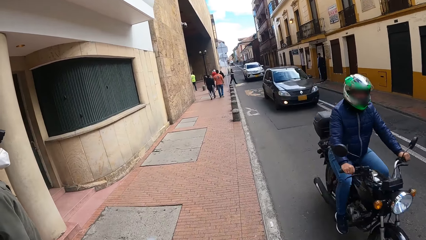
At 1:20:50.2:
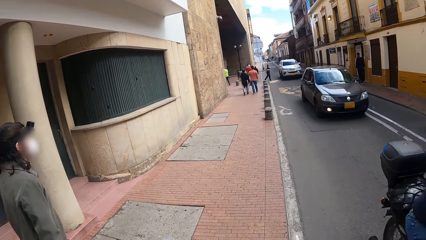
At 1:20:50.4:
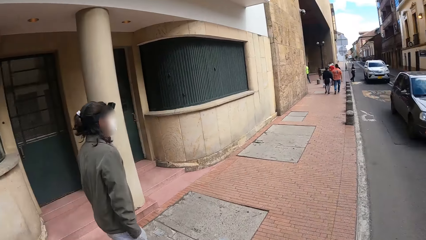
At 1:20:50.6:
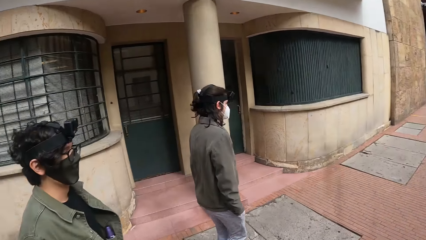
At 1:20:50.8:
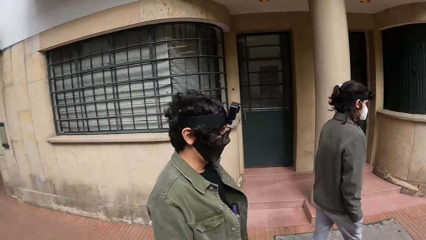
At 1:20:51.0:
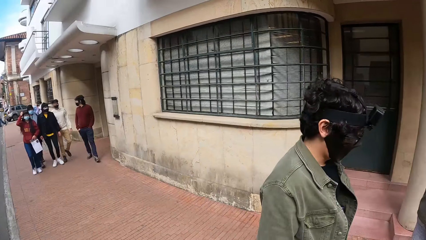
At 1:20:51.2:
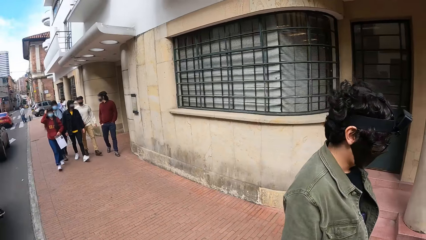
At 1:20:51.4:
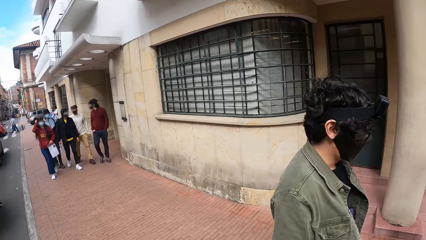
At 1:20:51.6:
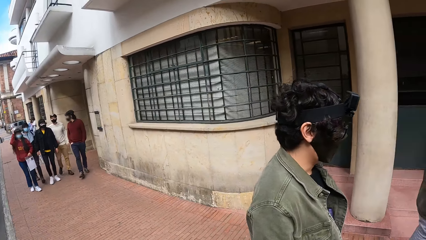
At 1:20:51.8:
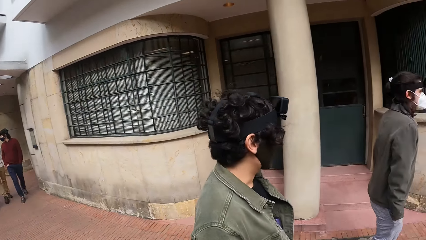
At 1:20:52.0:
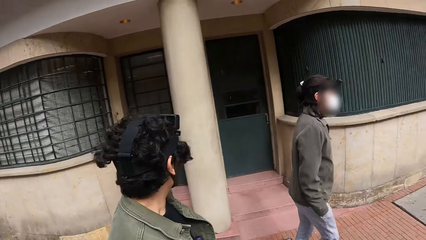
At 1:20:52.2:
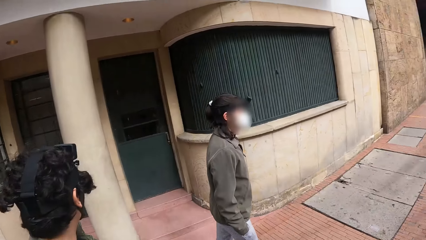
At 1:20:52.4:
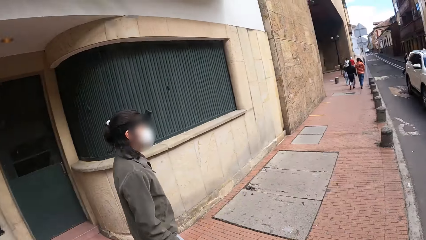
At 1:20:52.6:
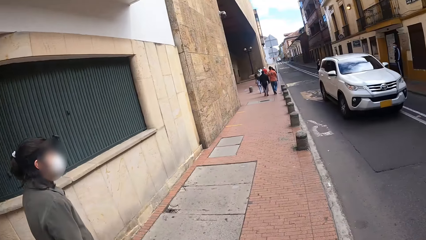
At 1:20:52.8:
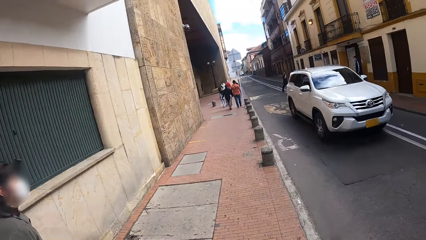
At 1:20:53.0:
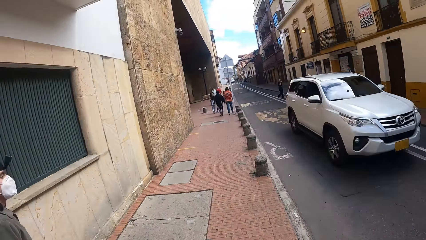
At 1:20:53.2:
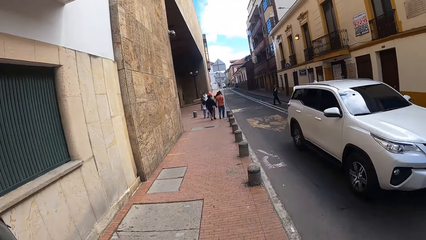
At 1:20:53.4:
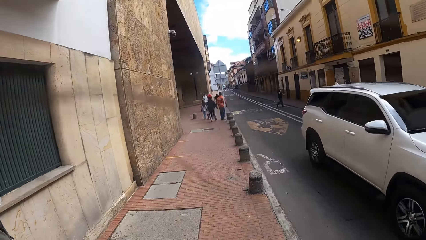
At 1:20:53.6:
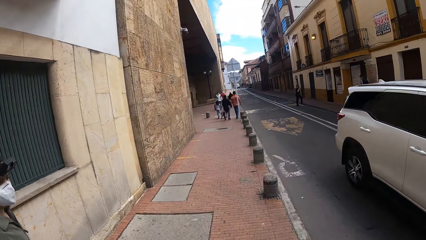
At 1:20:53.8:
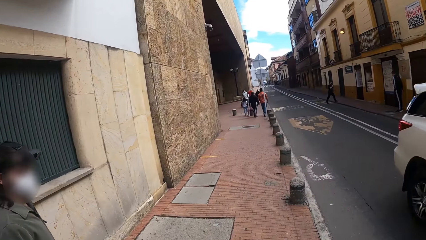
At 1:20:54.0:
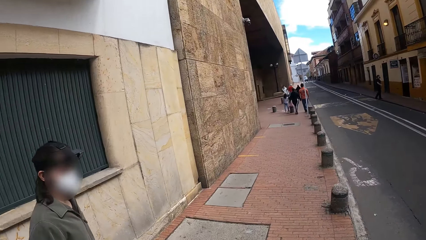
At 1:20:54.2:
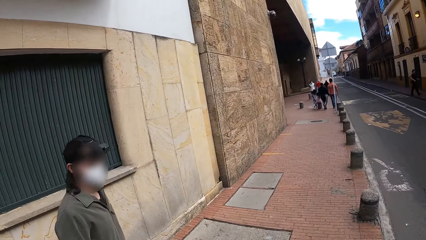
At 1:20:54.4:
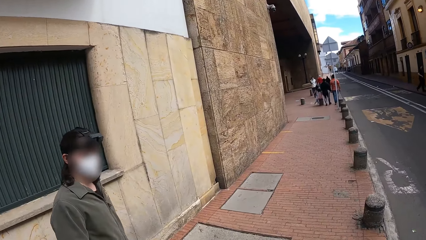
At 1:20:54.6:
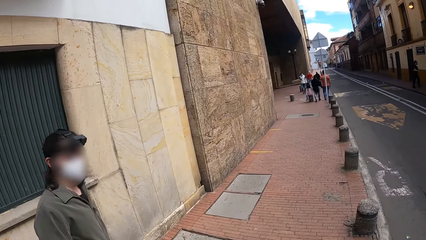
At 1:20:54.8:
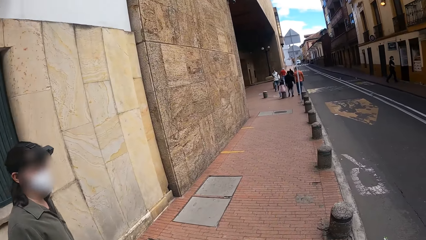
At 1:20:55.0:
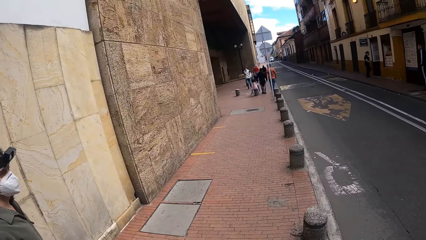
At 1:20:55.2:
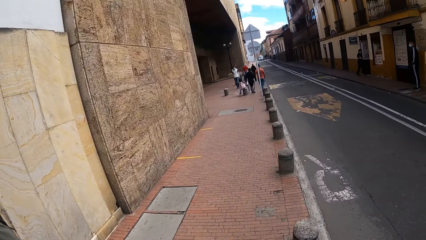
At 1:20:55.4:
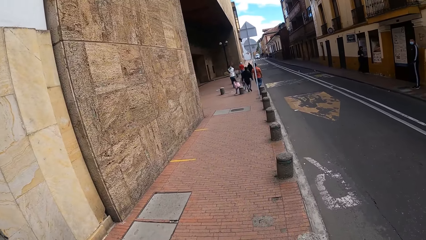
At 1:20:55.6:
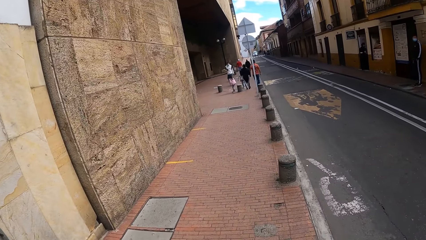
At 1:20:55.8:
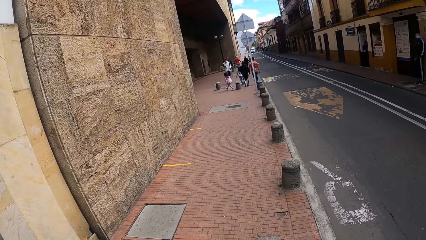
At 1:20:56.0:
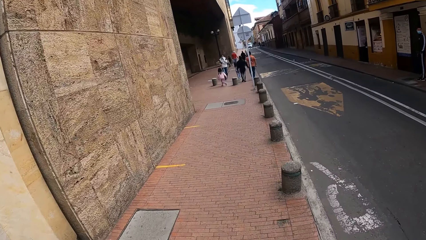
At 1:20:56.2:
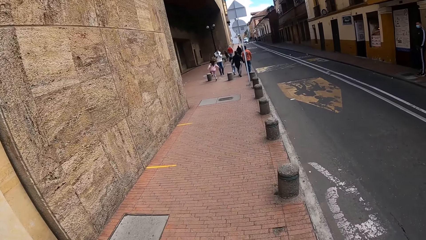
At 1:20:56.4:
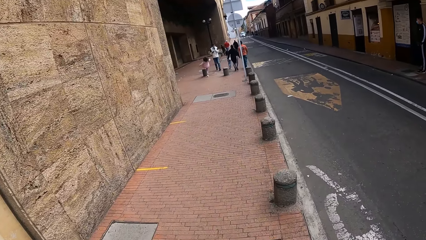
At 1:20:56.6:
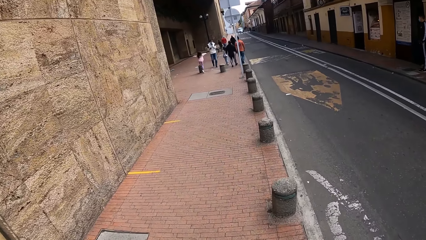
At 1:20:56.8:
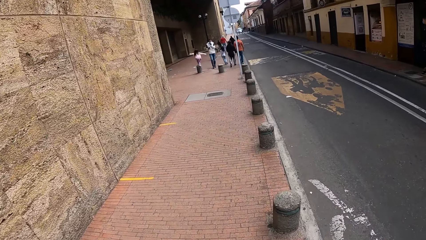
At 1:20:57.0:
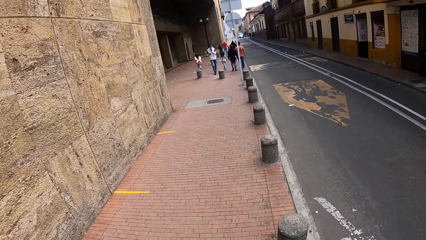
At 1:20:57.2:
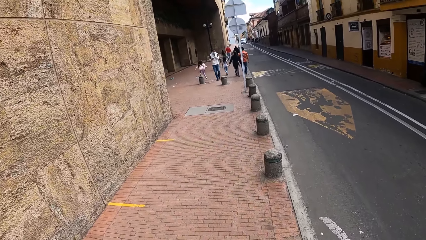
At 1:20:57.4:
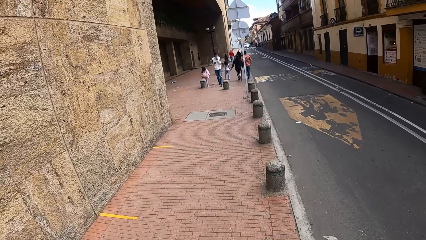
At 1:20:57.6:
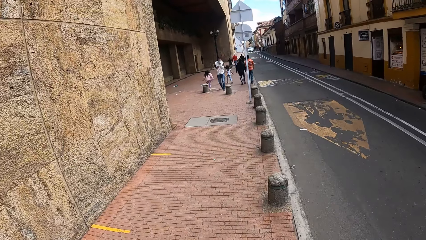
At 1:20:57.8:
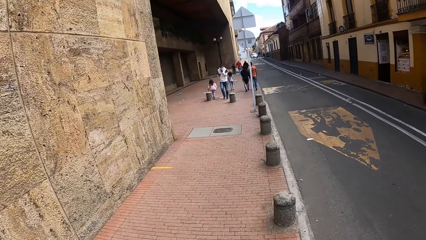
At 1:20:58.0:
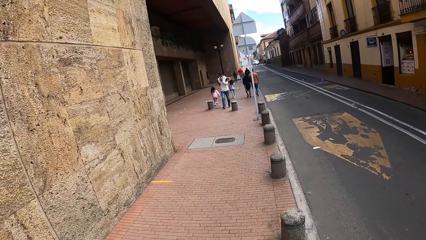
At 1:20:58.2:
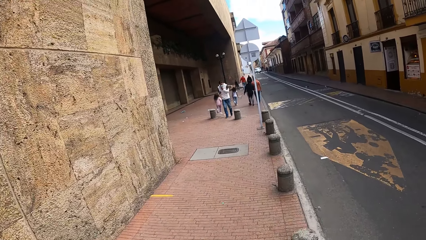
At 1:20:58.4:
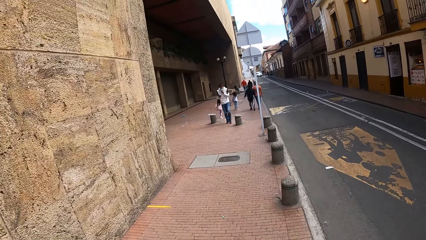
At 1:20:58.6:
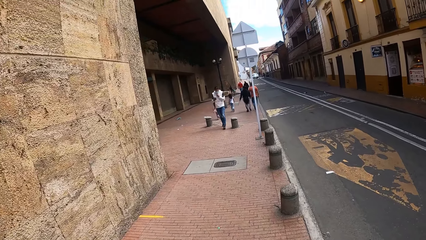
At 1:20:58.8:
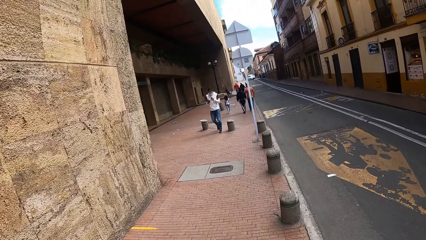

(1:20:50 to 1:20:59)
The camera wearer looks around the street. They walk on a pavement.

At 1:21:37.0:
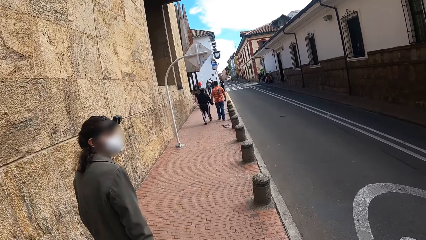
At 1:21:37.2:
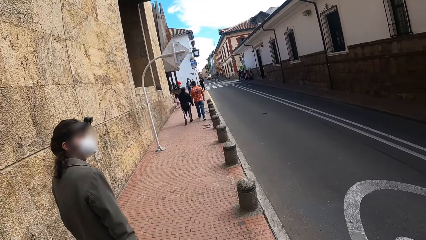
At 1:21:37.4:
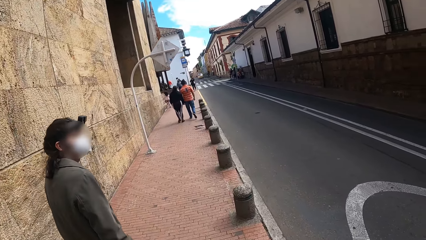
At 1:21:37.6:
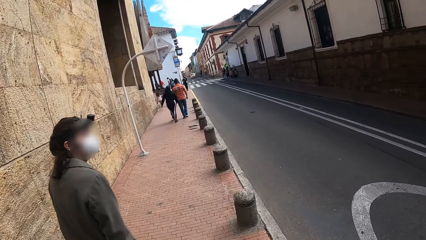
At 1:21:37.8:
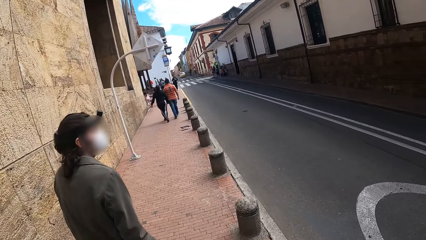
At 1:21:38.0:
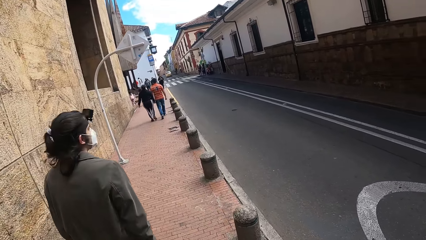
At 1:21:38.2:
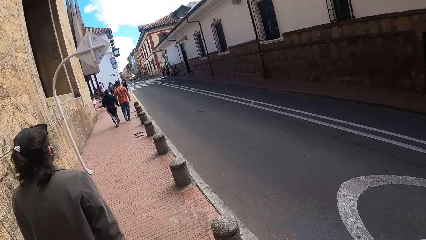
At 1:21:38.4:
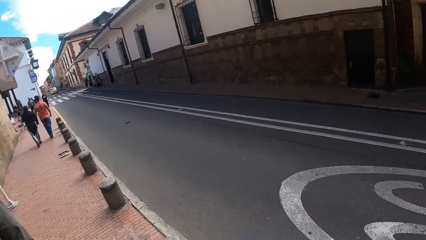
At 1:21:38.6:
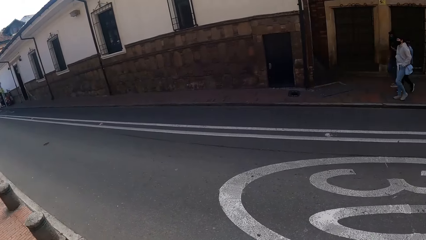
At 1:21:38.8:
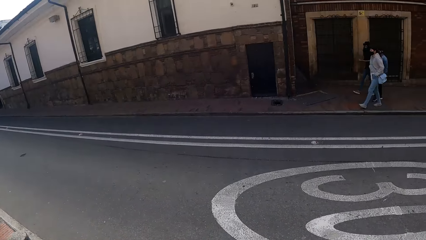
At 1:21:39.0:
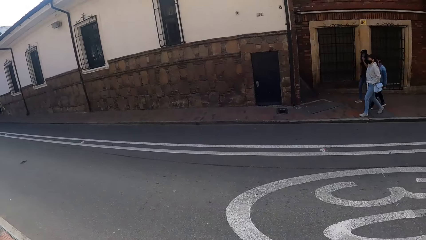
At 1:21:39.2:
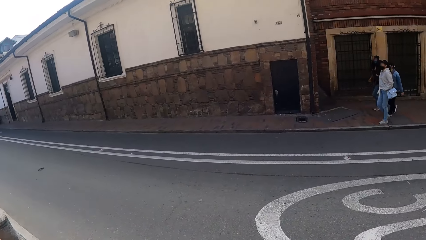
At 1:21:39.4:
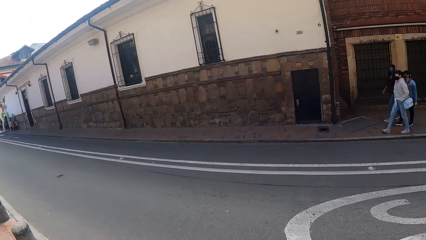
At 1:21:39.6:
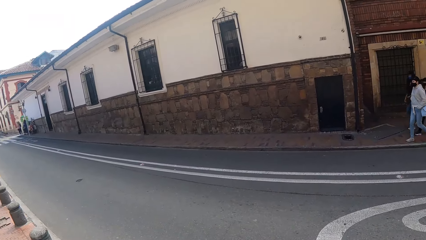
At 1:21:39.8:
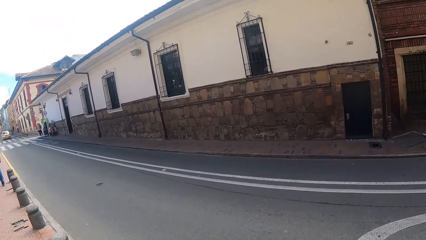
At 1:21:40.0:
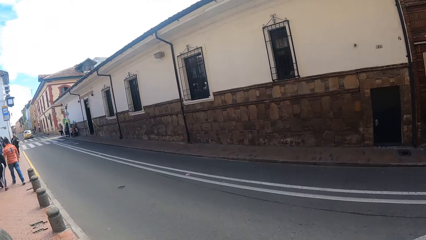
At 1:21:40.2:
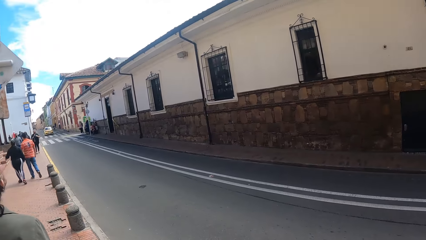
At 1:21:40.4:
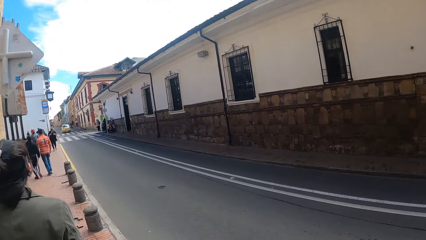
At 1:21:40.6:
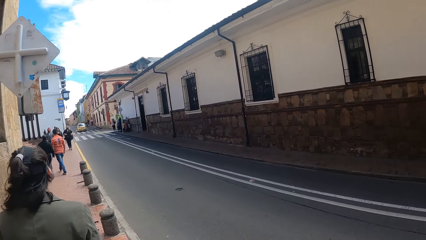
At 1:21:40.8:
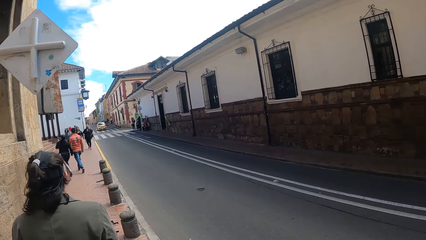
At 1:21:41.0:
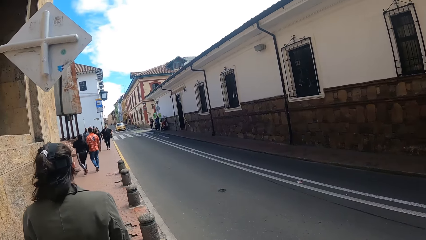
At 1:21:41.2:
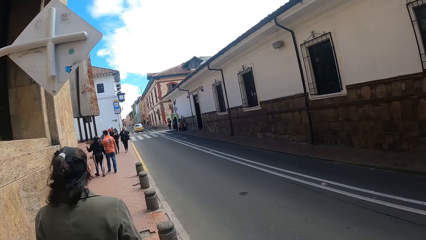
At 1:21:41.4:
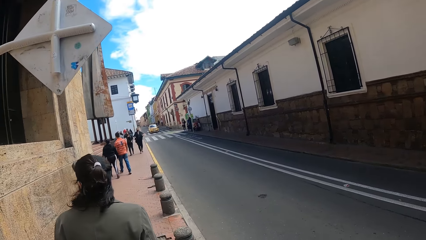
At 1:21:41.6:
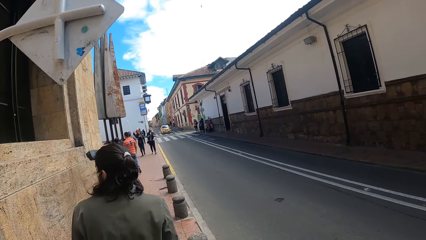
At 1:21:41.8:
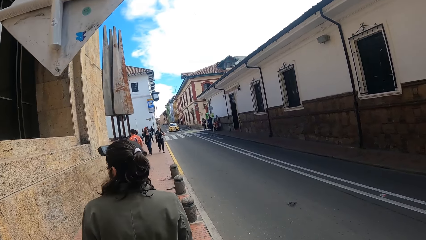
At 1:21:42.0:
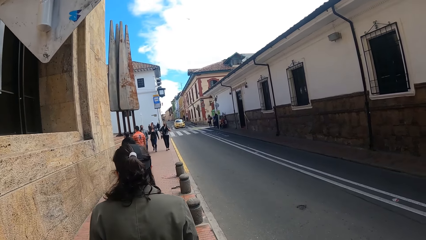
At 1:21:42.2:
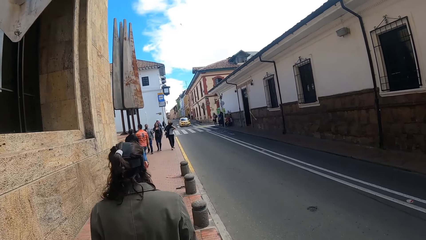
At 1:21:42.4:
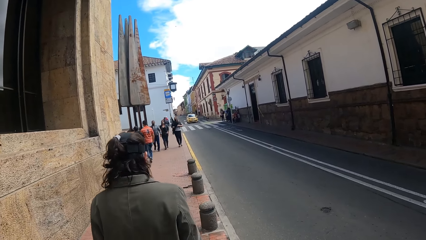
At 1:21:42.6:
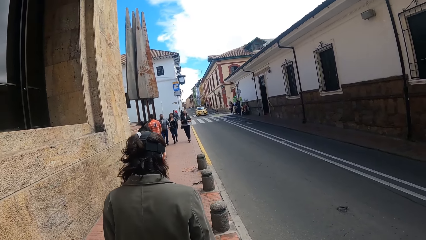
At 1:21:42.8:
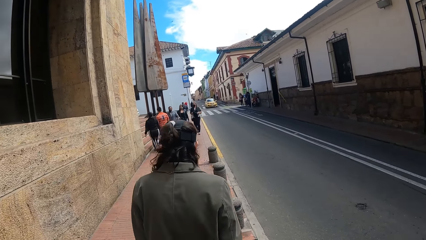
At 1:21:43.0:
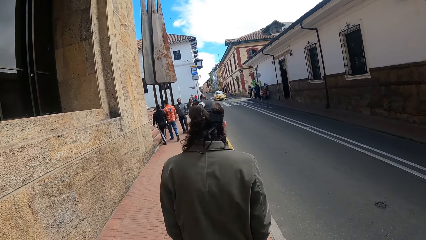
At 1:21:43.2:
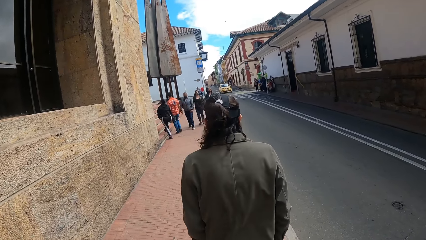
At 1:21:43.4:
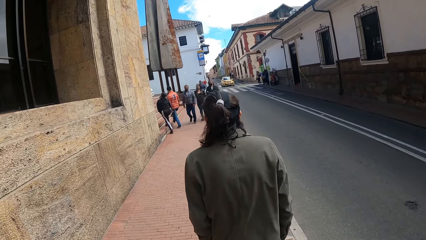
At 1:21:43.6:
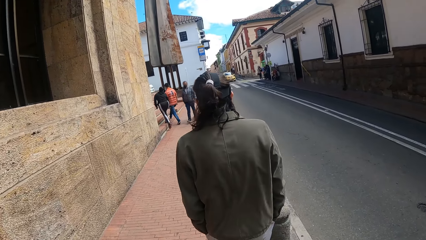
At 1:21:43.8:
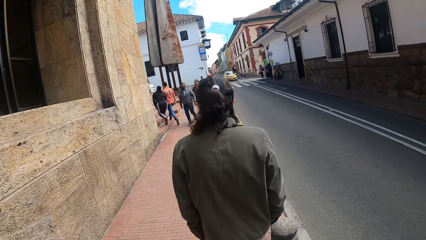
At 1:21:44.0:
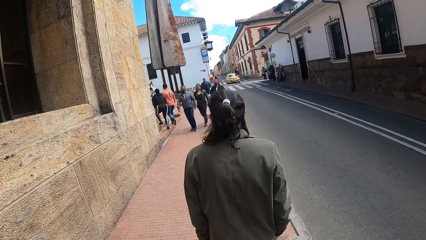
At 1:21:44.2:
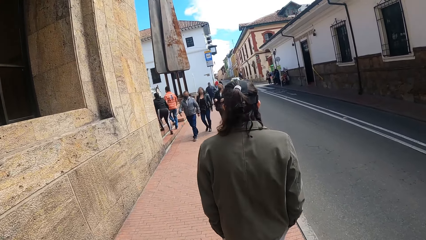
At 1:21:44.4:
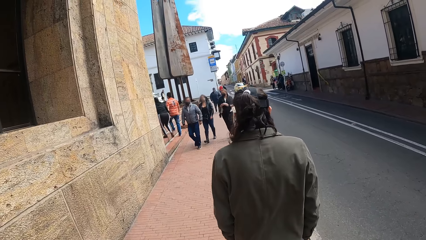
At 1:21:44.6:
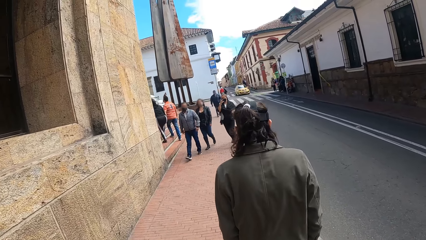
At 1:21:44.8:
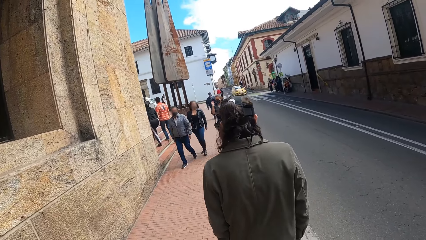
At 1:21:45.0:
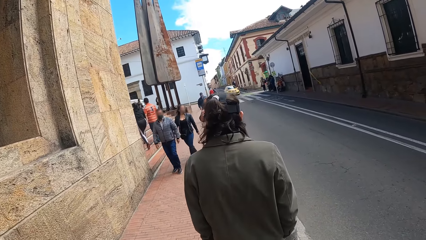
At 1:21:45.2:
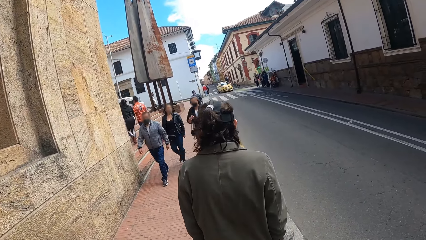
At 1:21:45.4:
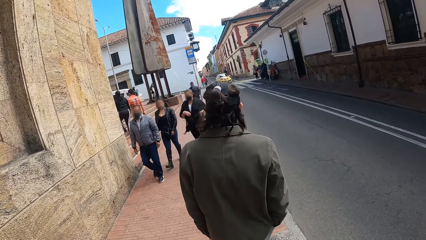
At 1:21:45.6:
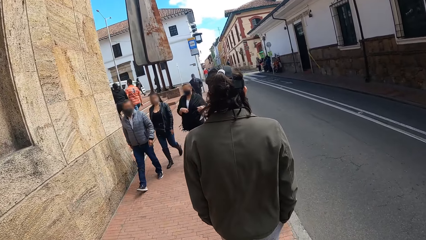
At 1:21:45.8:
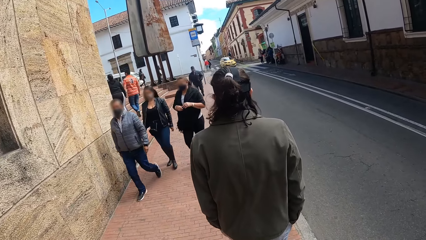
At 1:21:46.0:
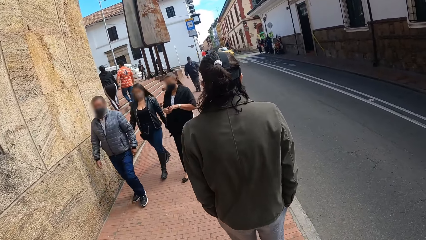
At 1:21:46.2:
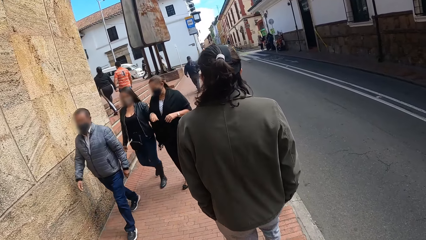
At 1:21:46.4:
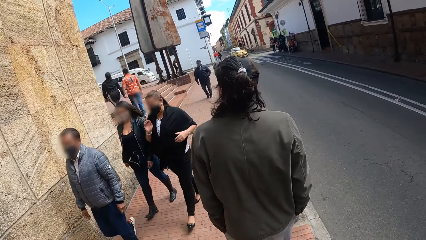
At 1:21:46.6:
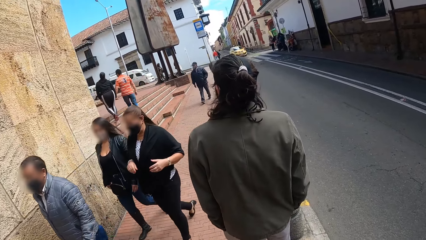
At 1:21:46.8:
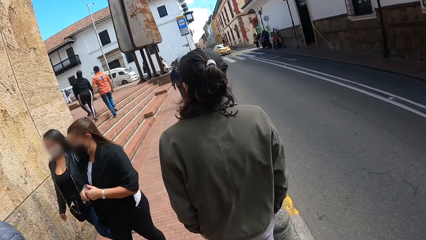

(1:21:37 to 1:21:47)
The camera wearer looks to the side. They walk at the pathway.
